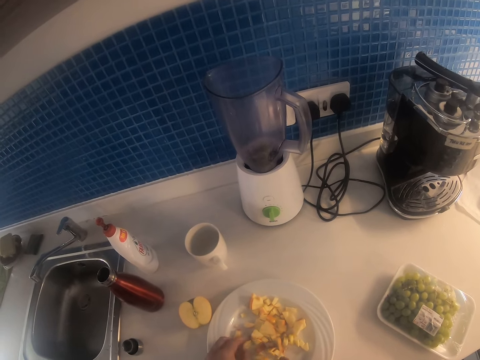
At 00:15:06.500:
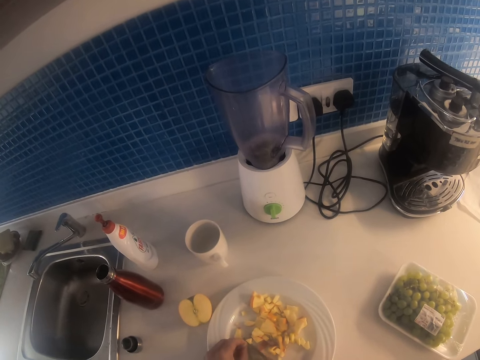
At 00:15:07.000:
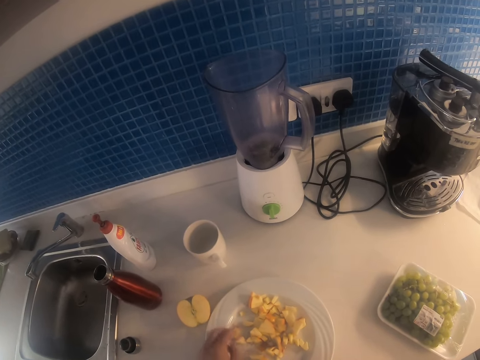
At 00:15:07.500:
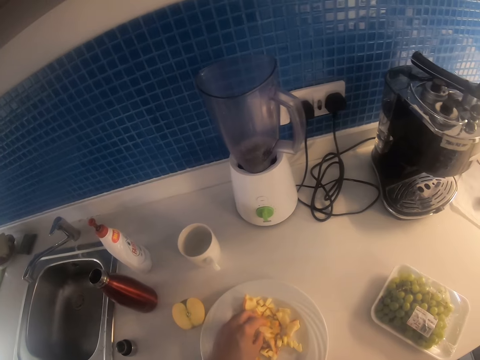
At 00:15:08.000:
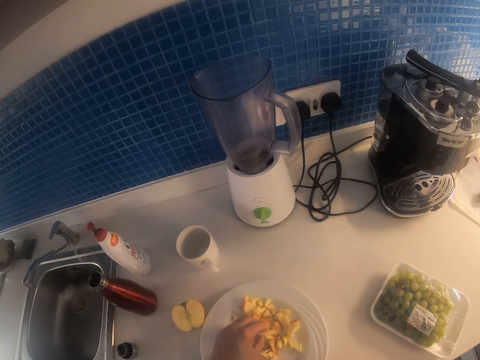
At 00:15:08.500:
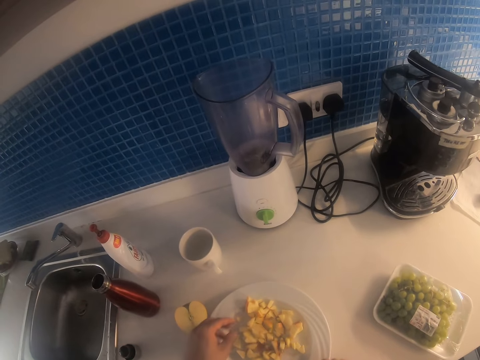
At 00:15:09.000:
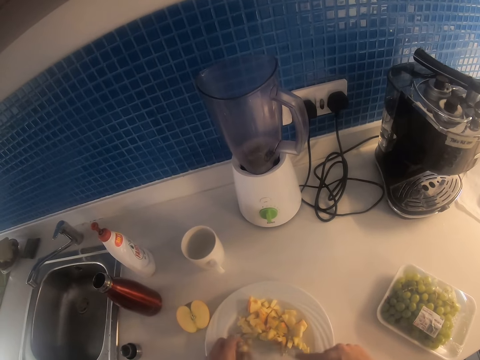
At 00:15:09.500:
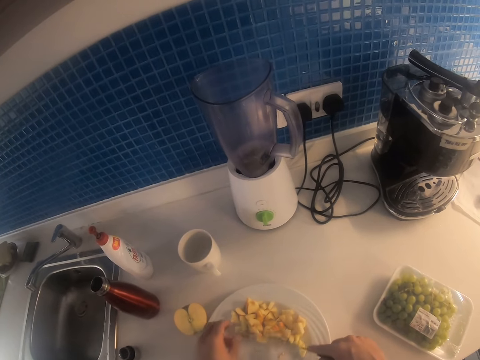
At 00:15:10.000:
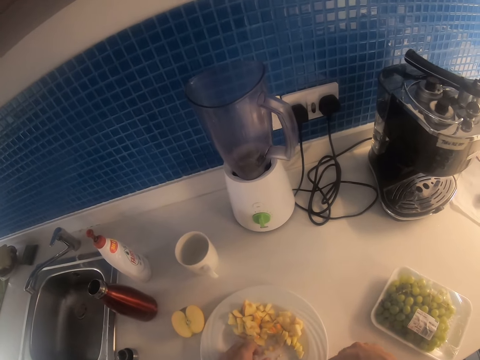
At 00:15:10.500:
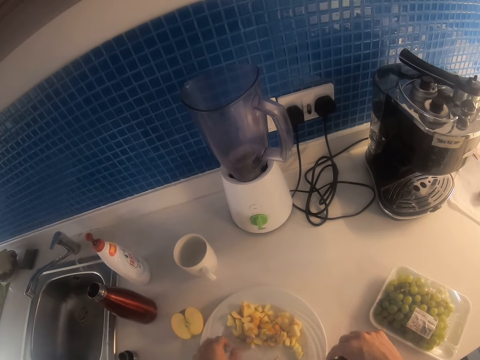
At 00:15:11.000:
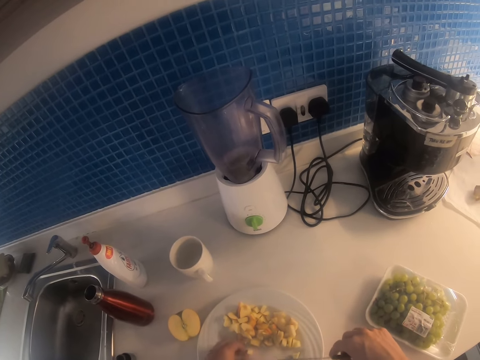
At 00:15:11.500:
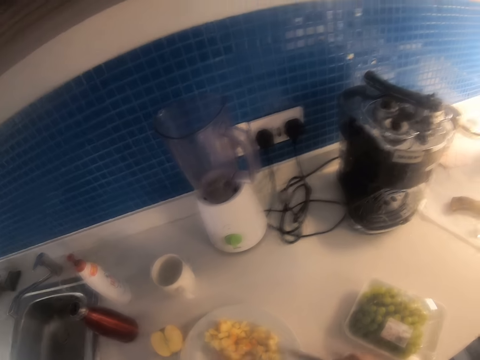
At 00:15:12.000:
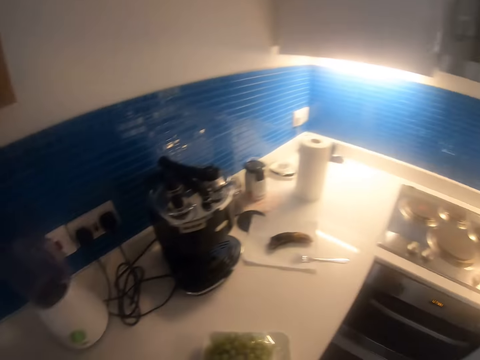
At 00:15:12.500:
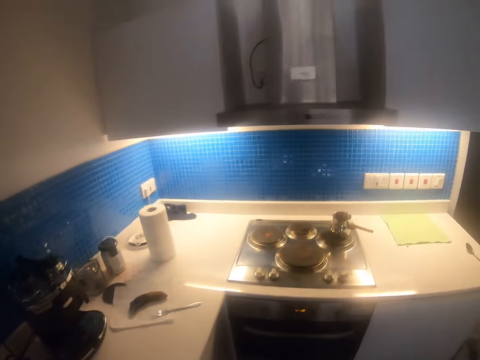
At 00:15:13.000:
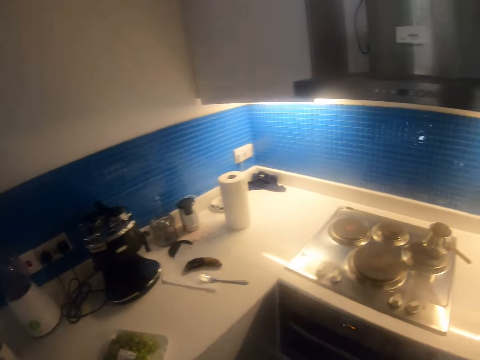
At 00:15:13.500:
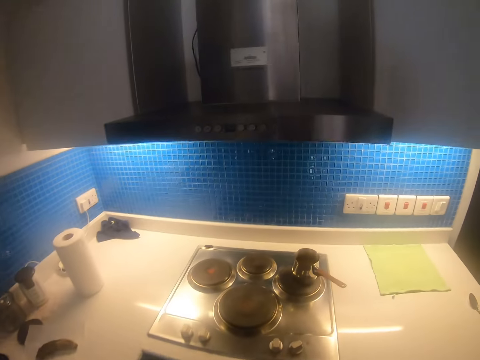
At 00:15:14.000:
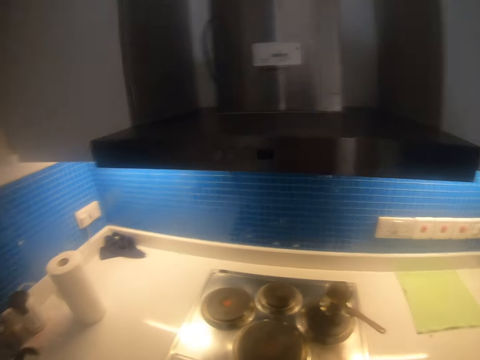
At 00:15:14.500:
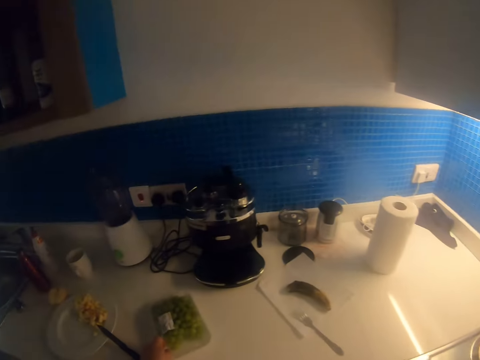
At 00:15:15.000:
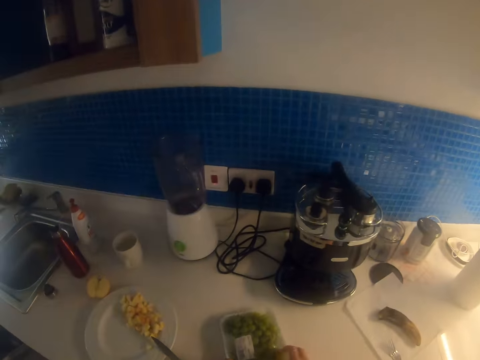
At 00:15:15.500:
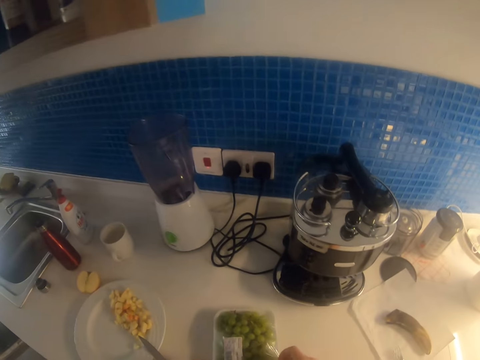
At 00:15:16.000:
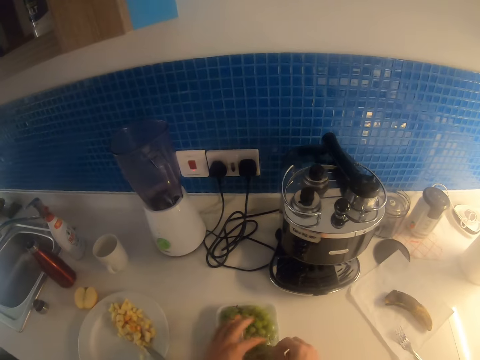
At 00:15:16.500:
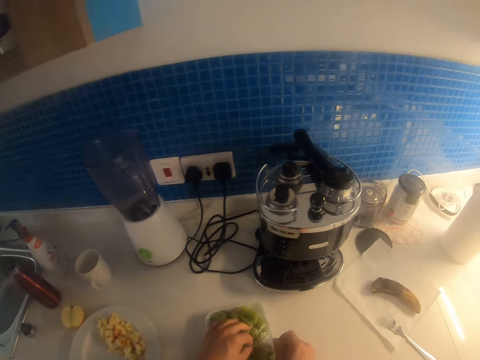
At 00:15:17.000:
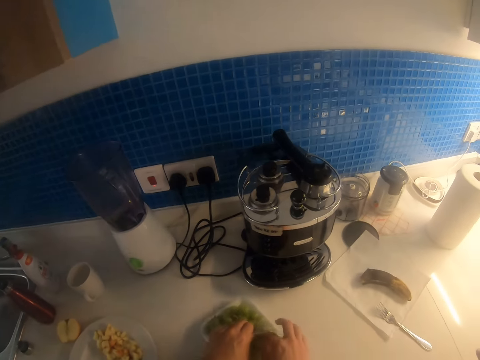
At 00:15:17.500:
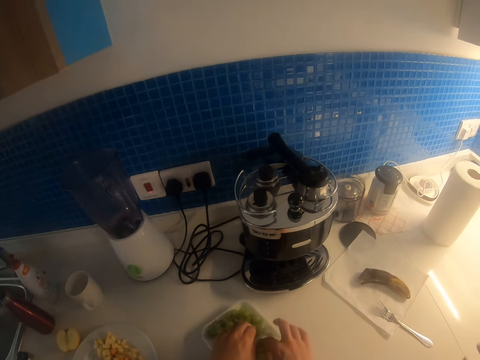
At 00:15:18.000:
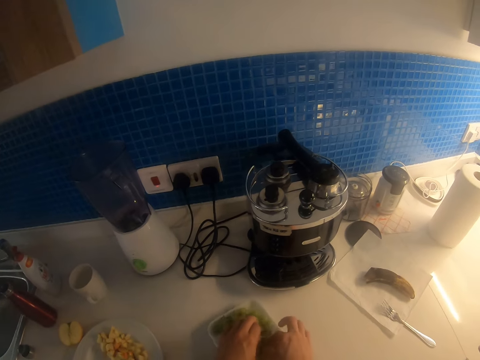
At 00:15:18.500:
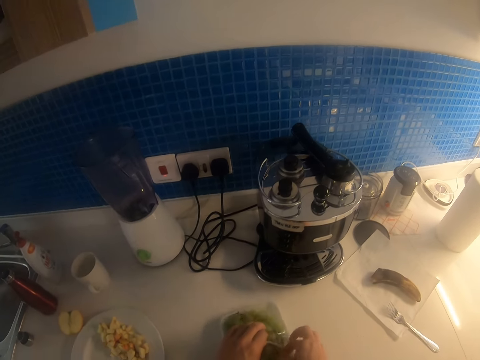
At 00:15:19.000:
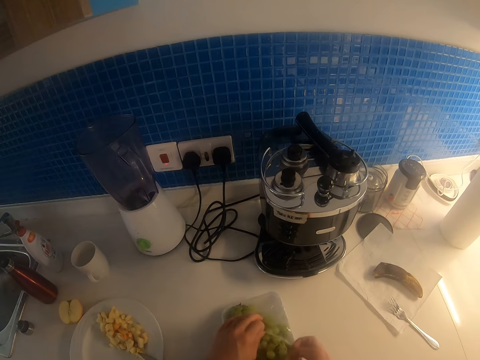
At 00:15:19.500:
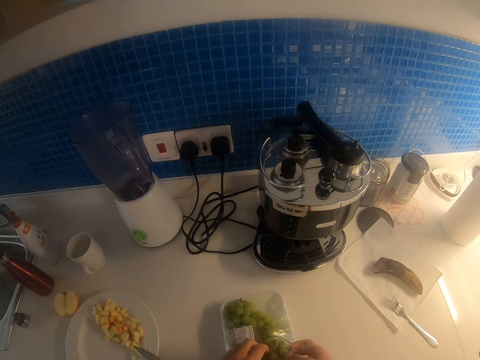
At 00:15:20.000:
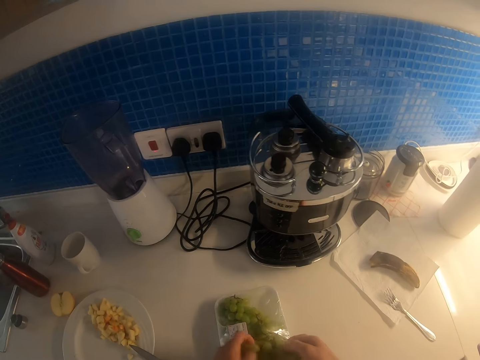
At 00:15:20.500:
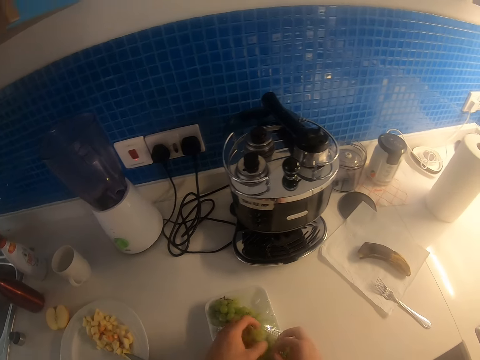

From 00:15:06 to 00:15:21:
The camera wearer cuts the apple with a knife. They push the apple with the knife. They walk around. They open the tin. They cut the paper. They touch the grapes from the tin. They remove the grapes from the container.

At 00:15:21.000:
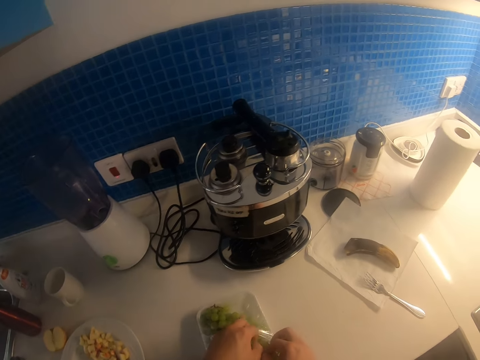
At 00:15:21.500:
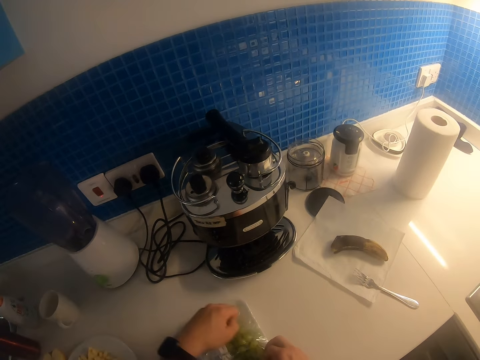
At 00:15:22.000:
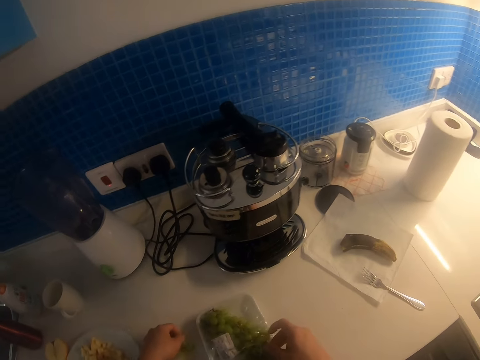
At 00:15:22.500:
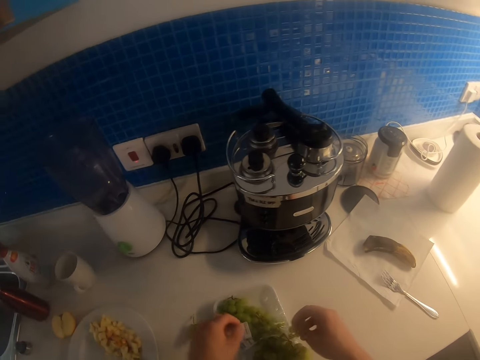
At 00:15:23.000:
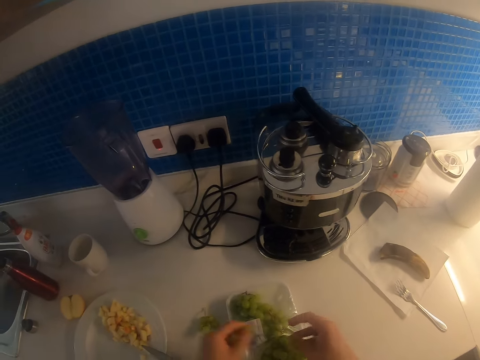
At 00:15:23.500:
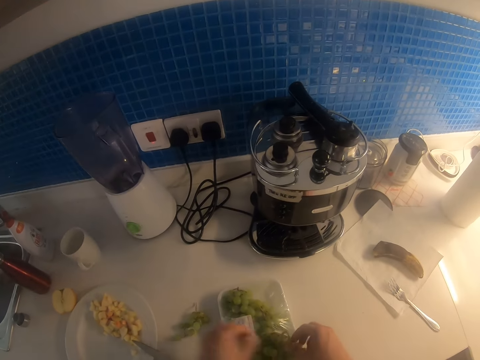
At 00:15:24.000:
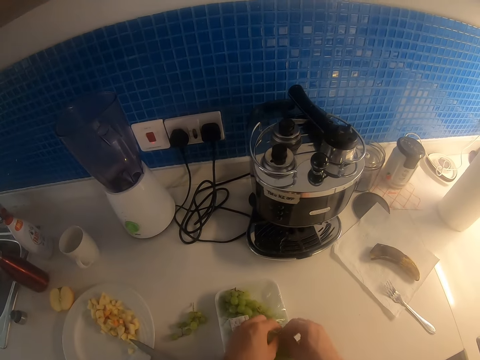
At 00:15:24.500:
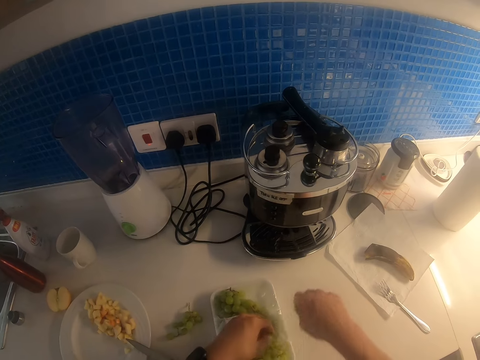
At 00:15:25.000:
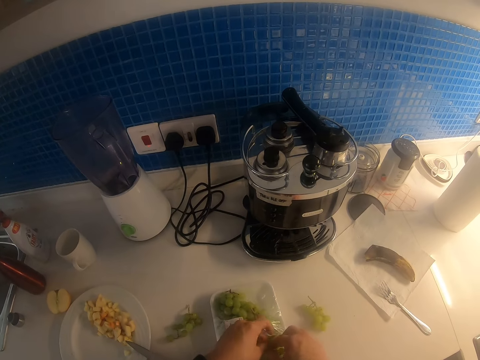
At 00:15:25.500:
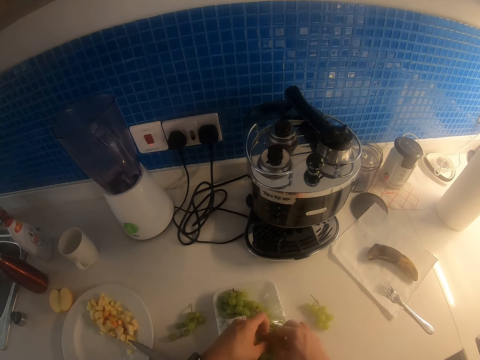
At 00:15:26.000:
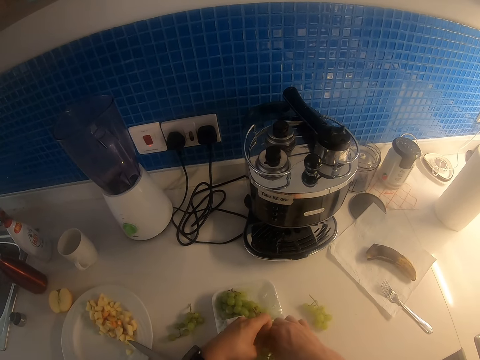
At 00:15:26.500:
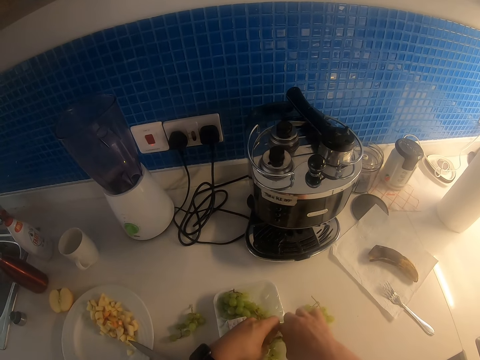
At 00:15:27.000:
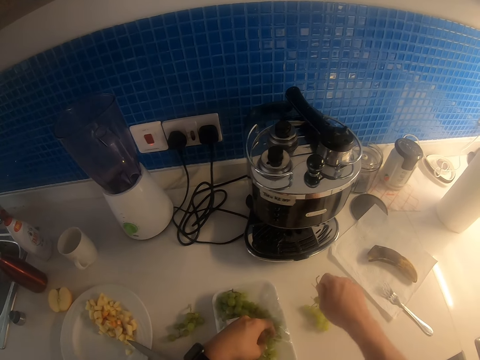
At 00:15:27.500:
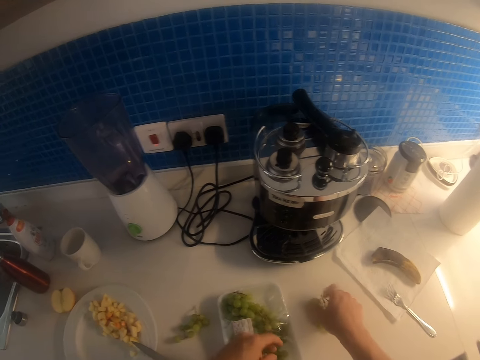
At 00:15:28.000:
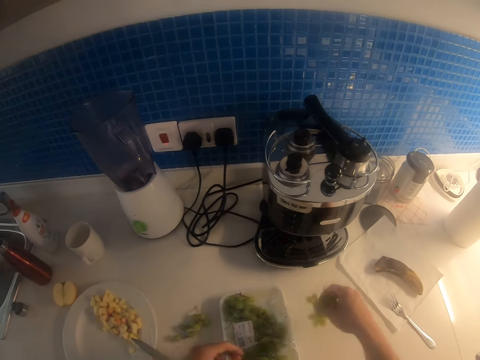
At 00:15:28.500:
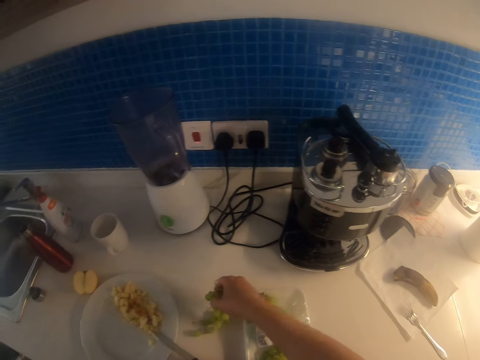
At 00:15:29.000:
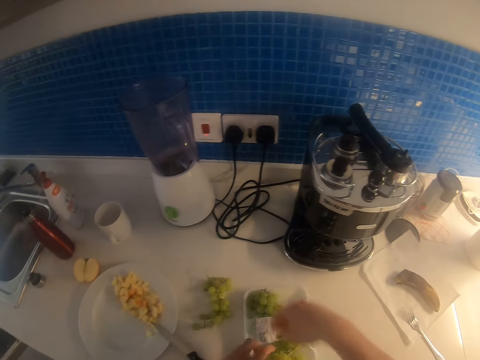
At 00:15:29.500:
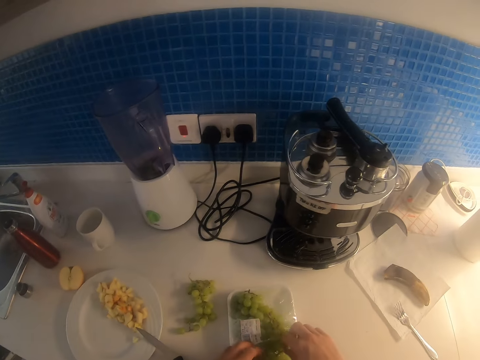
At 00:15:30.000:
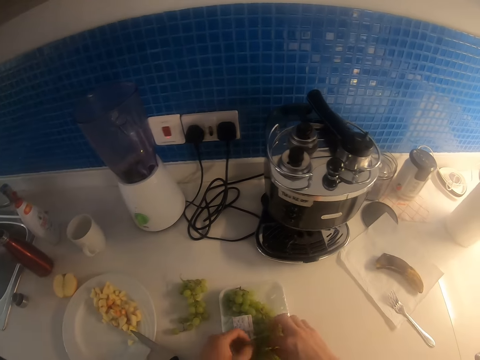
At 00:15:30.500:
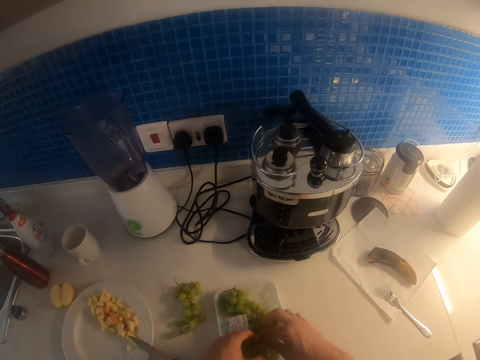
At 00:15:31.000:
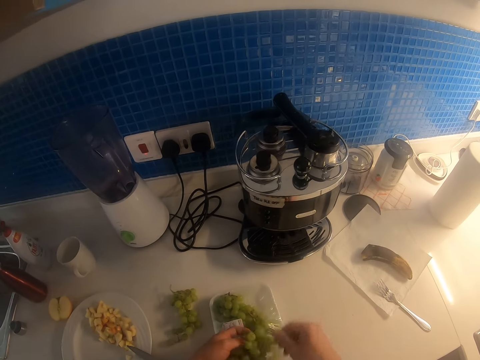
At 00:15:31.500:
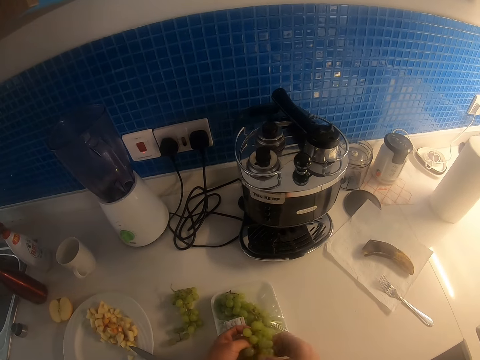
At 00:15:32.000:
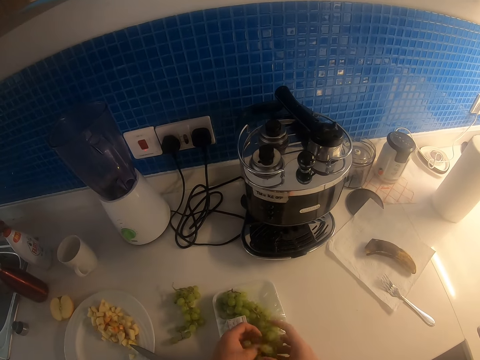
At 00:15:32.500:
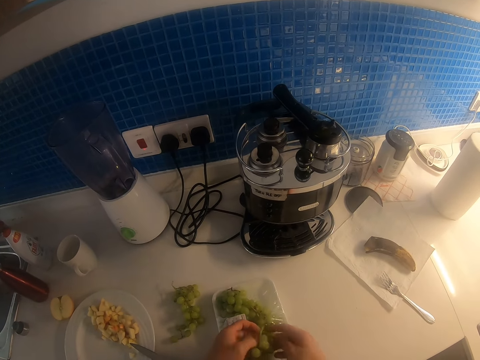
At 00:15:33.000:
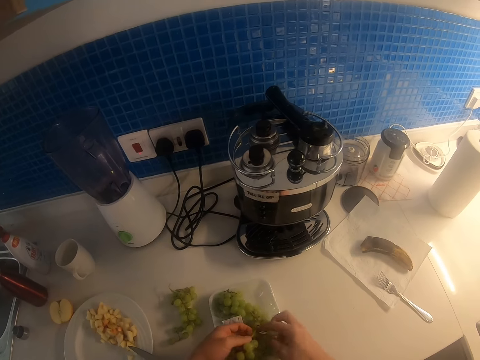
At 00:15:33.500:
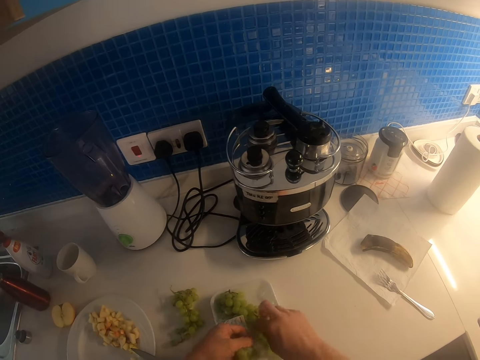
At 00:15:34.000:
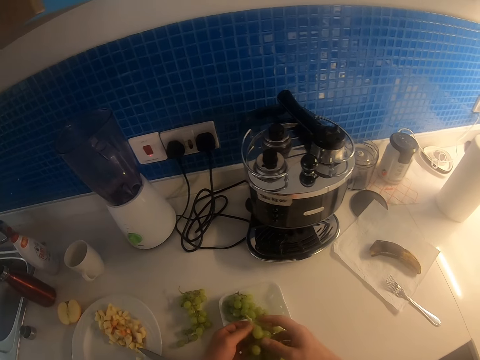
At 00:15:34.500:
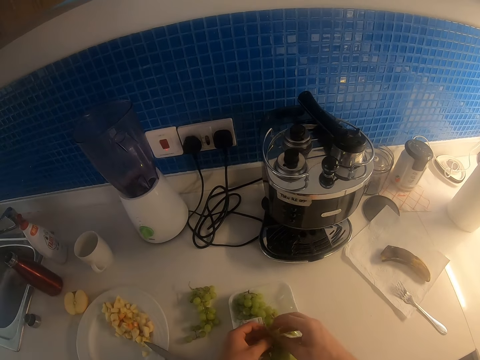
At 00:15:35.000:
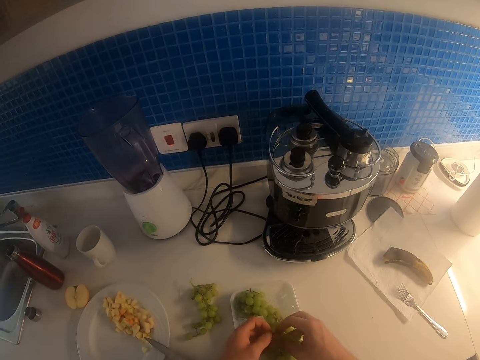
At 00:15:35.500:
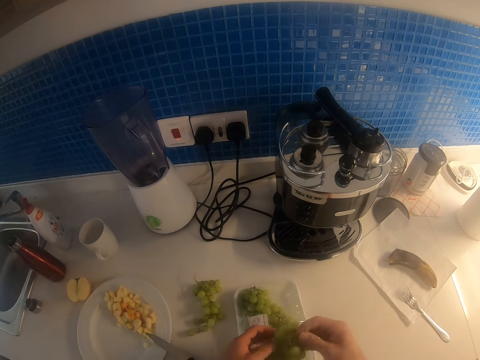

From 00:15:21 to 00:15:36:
The camera wearer moves the left hand. They touch the grapes from the tin. They pick up the grapes from the tin. They place the grapes on the table. They touch the grapes from the tin. They place the grapes on the table. They lift the grapes. They drop the grapes on the table. They touch the grapes.
